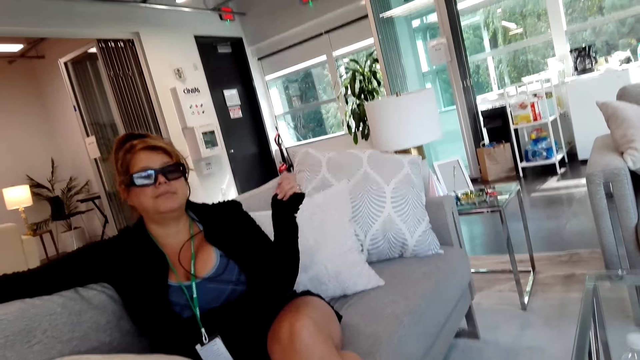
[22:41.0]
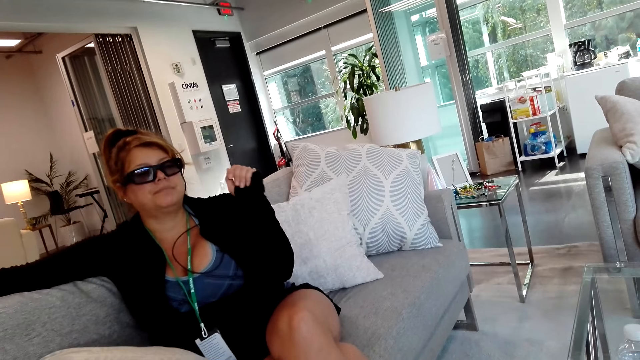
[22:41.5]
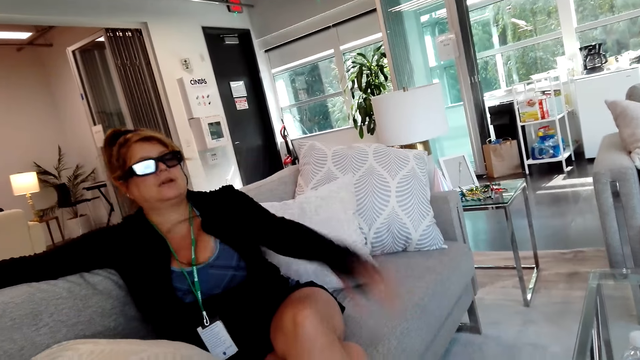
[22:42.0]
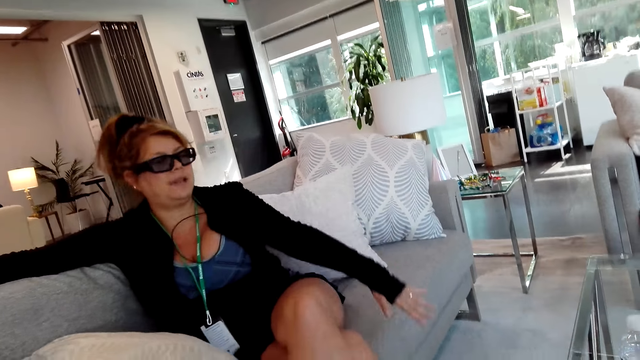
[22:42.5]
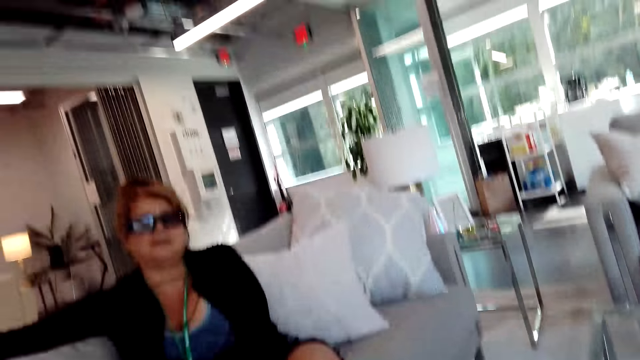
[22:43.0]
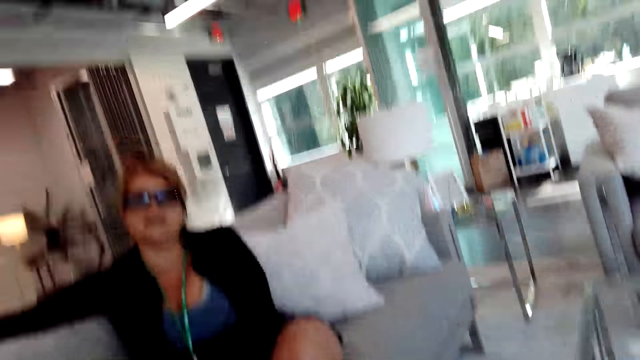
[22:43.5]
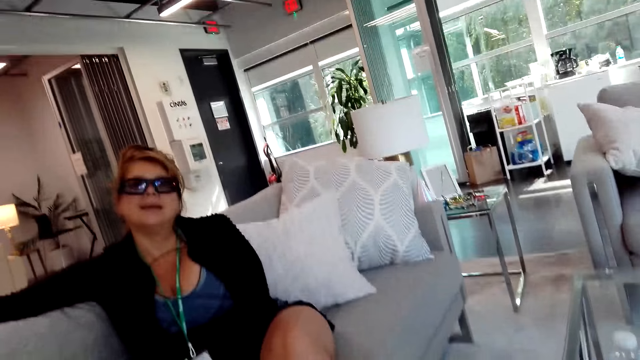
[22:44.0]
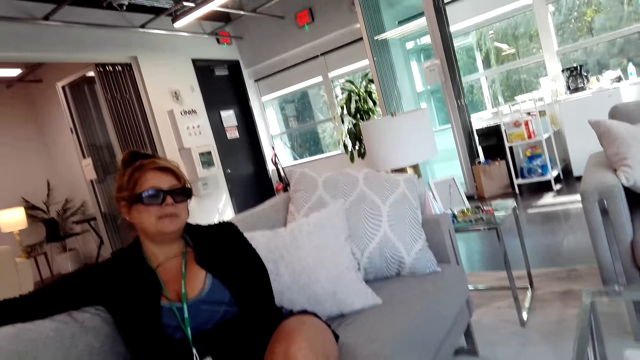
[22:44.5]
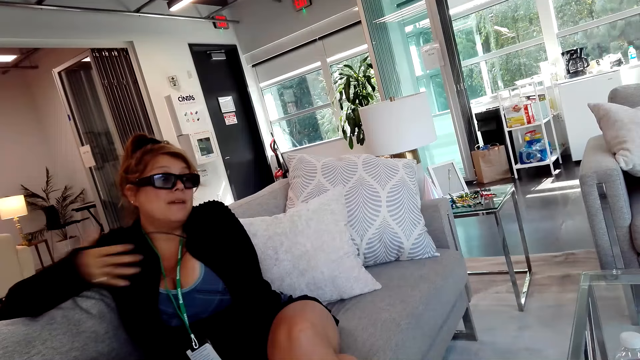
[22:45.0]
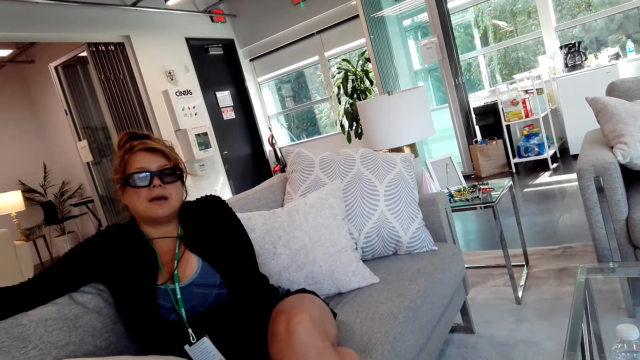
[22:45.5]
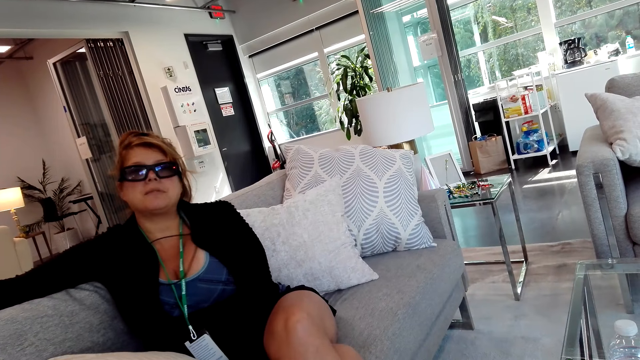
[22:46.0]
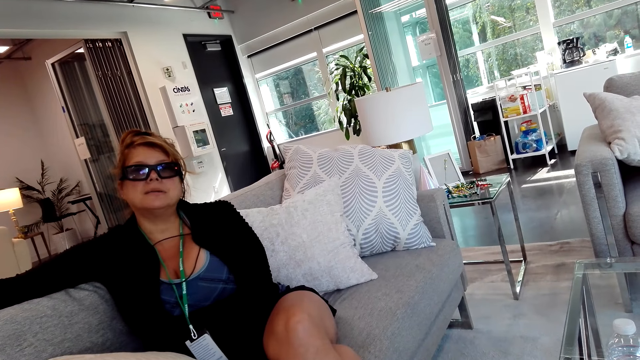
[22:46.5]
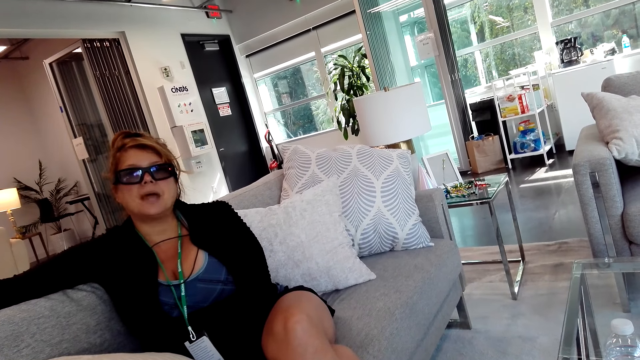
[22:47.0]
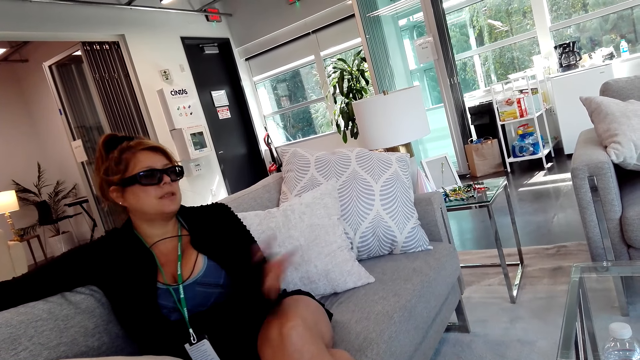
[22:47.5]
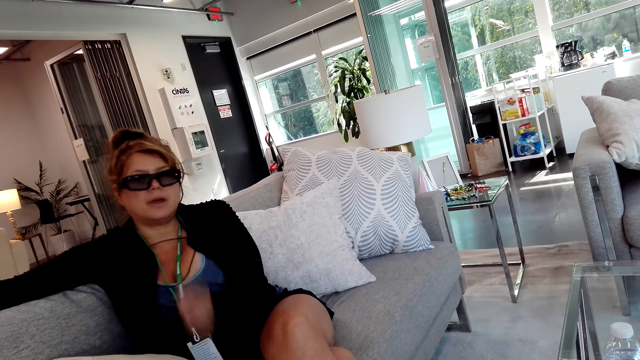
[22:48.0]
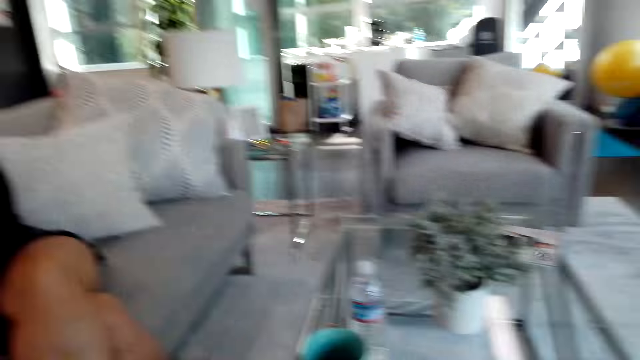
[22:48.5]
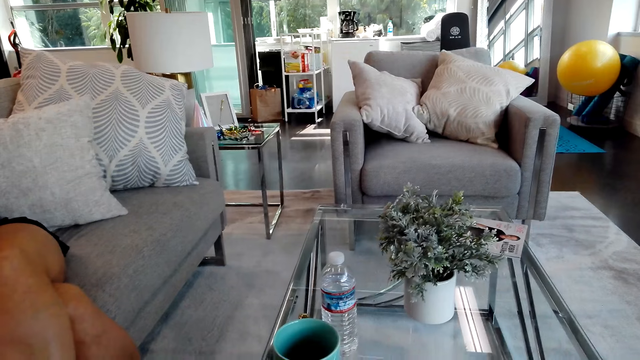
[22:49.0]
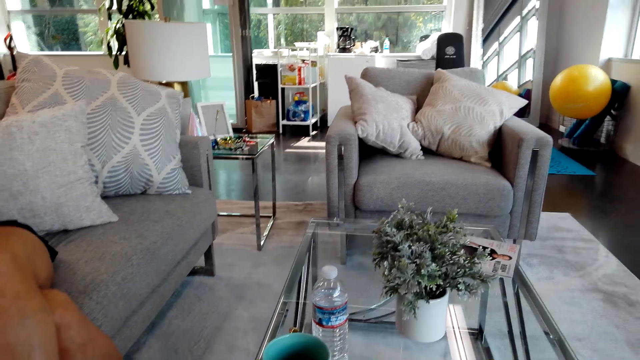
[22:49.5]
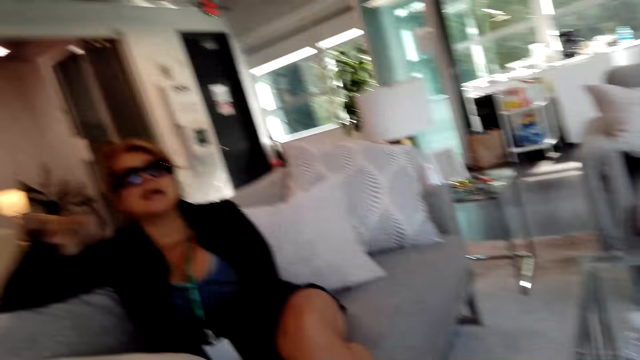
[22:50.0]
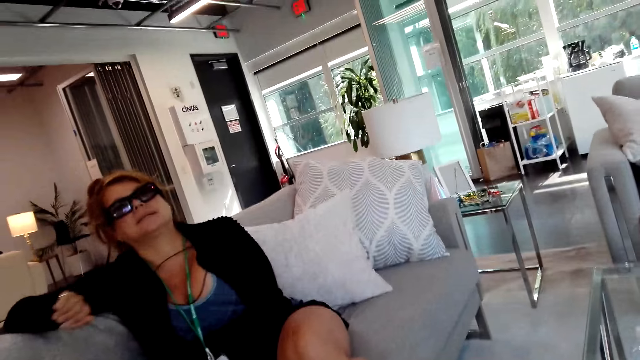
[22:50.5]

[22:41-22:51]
A girl stretches her left hand. The camera wearer talks to the girl. They talk to the girl again.

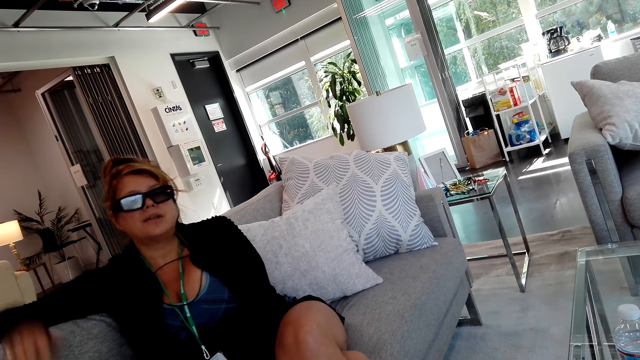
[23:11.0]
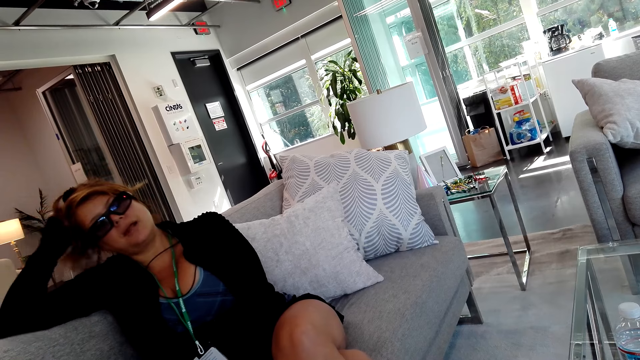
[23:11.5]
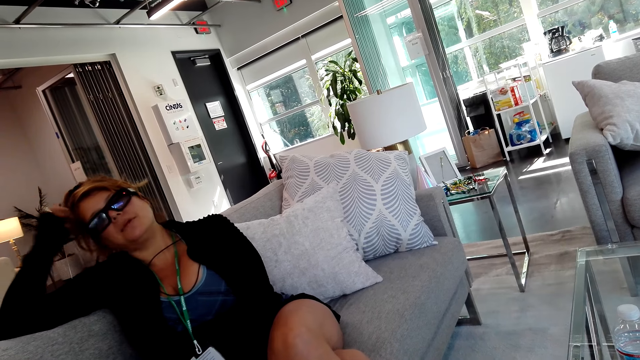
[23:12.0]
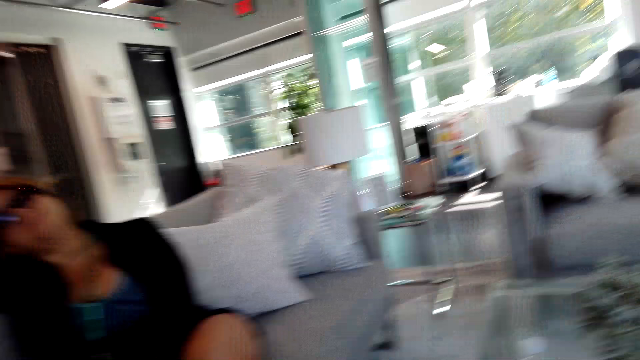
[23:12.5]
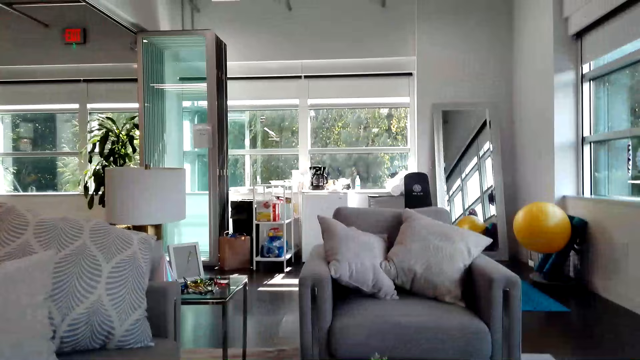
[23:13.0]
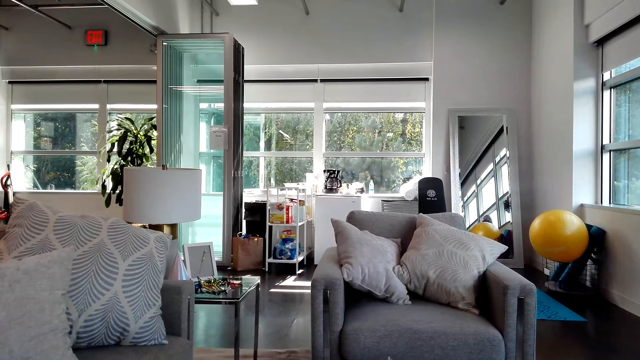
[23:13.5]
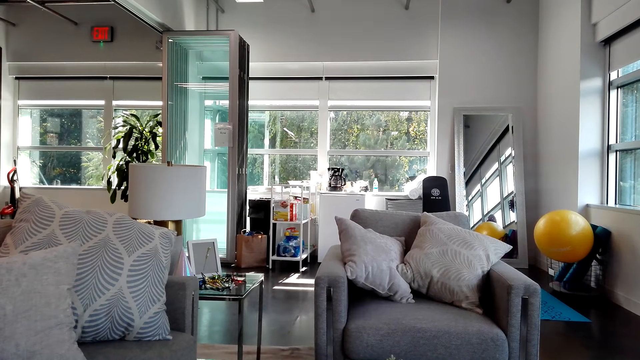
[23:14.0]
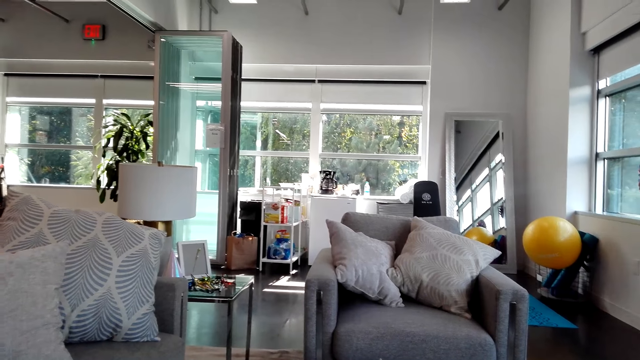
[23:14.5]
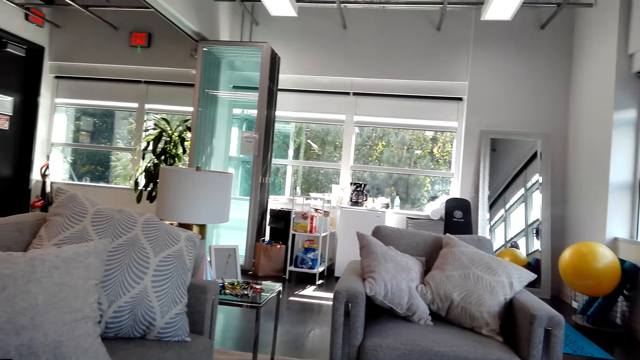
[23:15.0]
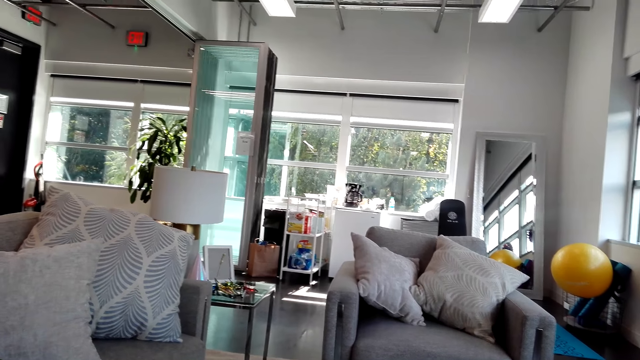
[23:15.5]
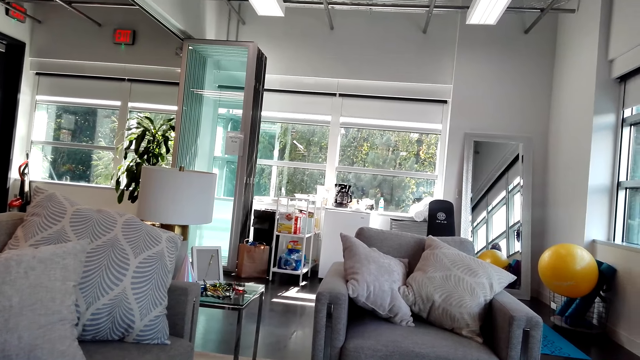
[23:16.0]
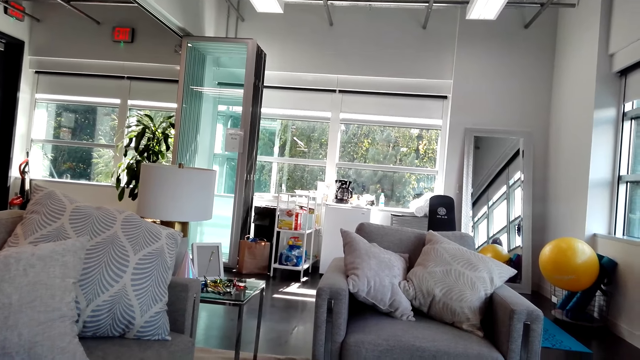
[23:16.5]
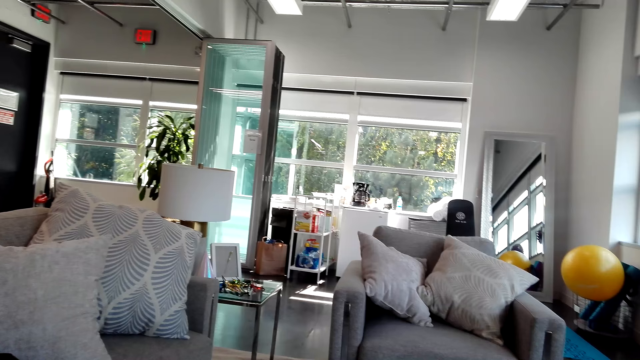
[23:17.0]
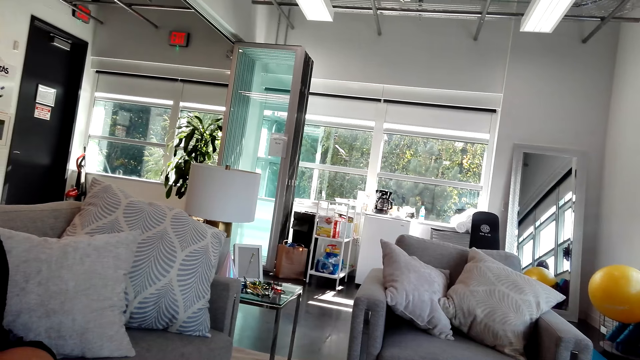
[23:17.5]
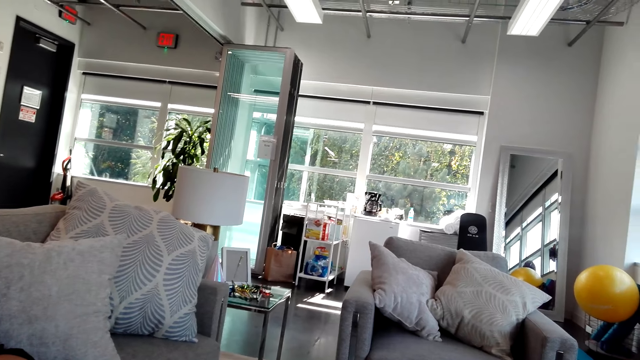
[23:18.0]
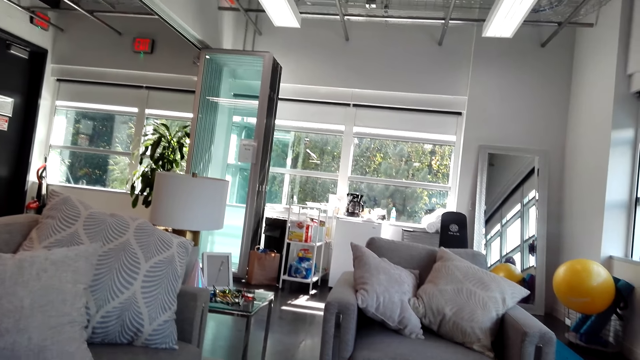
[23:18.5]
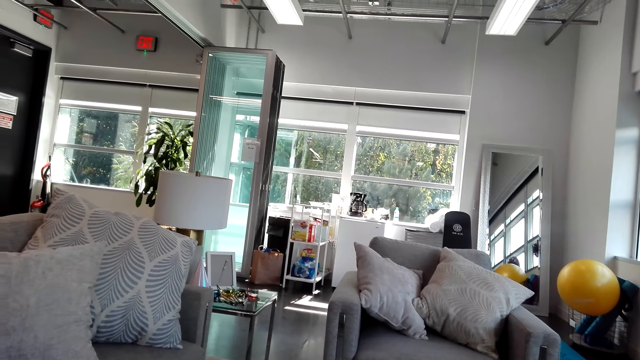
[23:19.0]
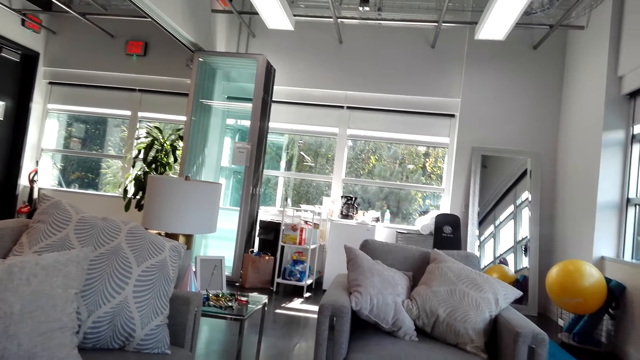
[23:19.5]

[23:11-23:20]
A girl touches her hair. The camera wearer talks to the girl.

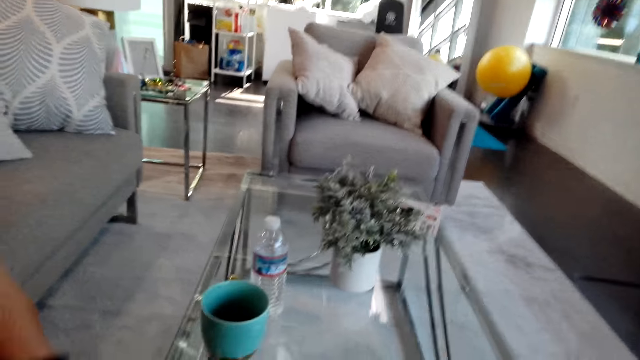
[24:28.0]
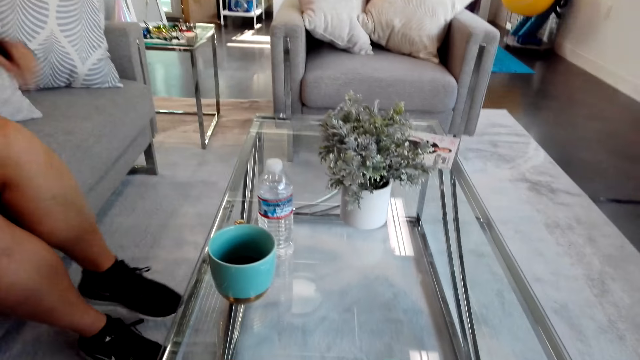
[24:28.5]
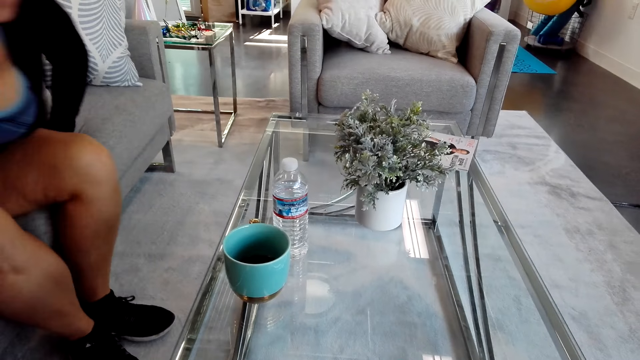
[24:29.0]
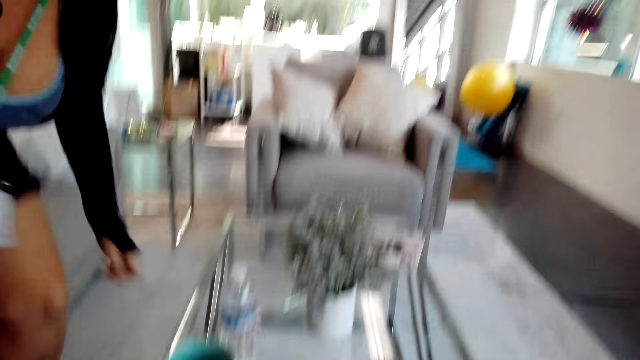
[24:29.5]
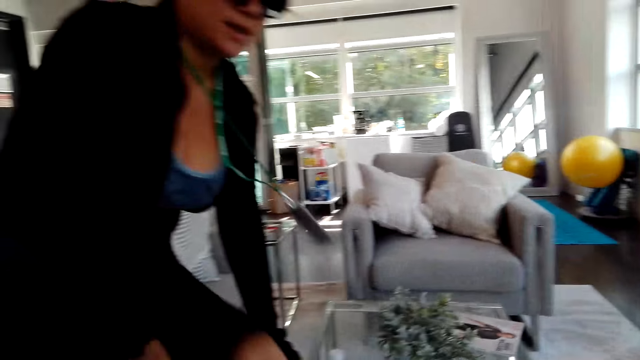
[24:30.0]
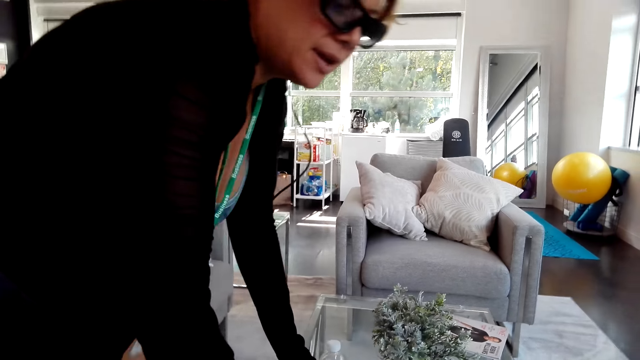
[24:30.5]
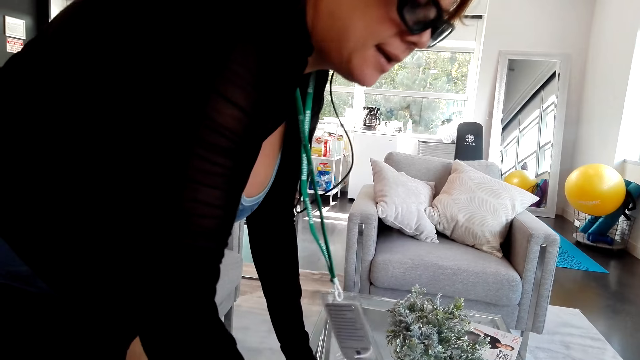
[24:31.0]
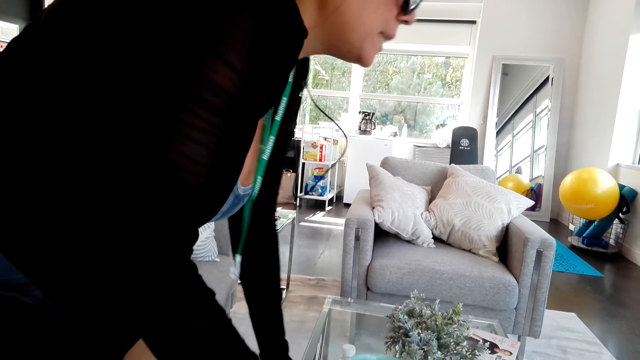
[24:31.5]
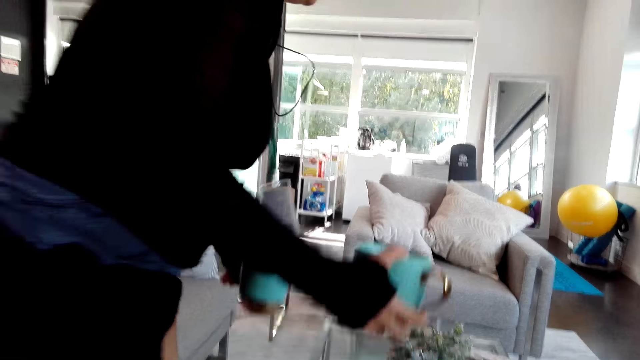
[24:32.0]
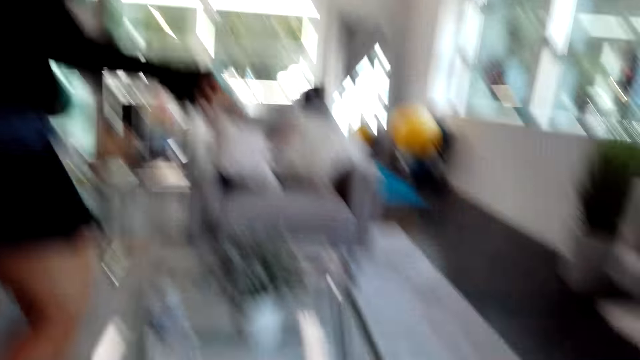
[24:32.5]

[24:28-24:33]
A woman stands. The woman picks up the mugs on the table.
